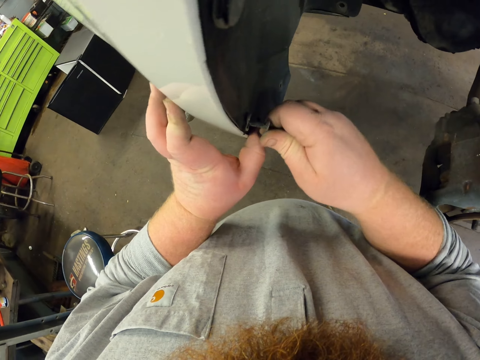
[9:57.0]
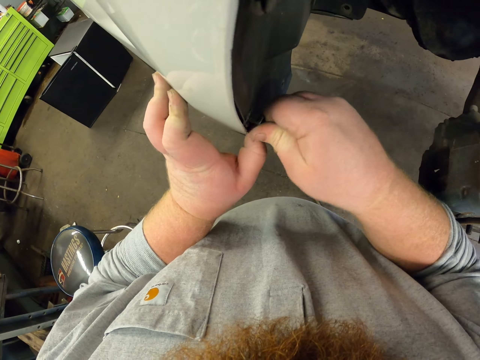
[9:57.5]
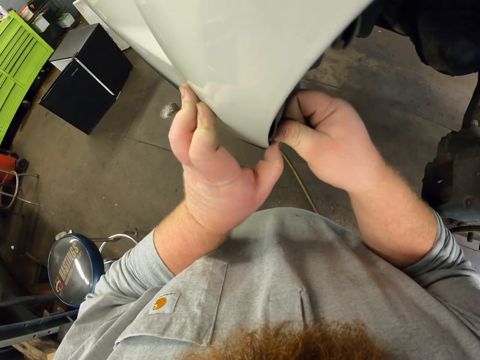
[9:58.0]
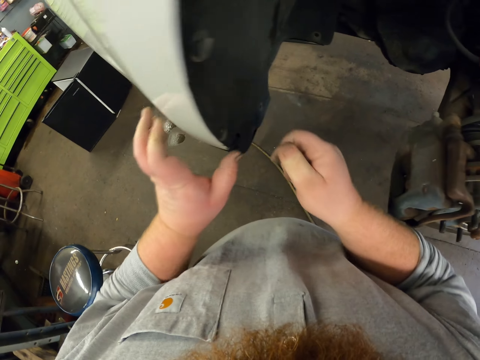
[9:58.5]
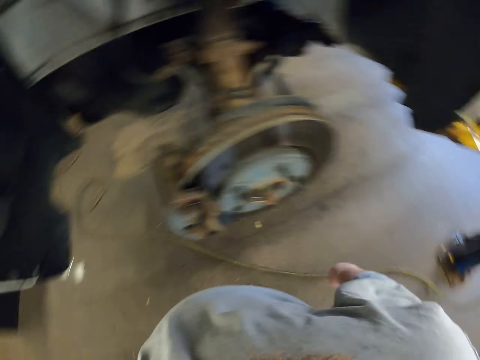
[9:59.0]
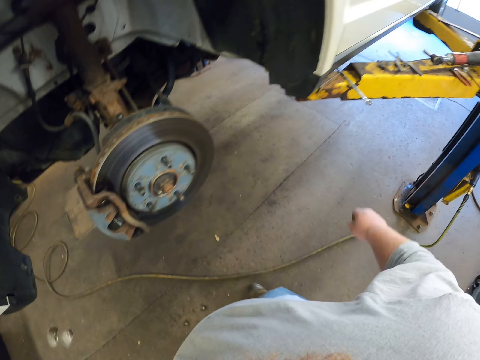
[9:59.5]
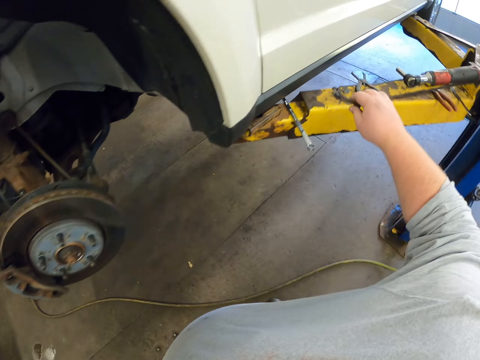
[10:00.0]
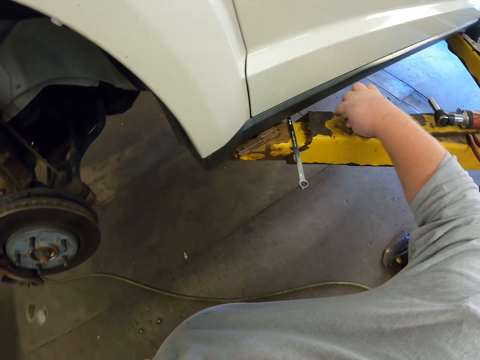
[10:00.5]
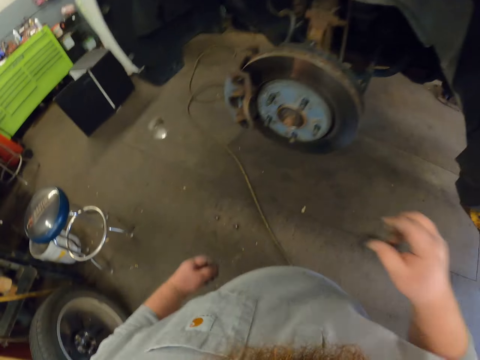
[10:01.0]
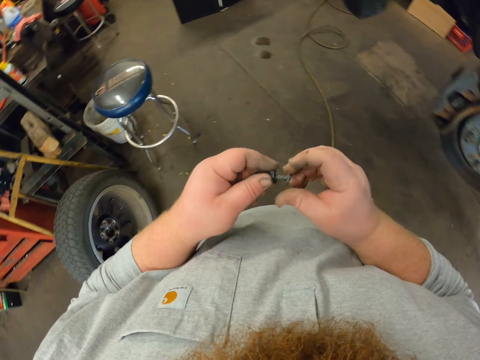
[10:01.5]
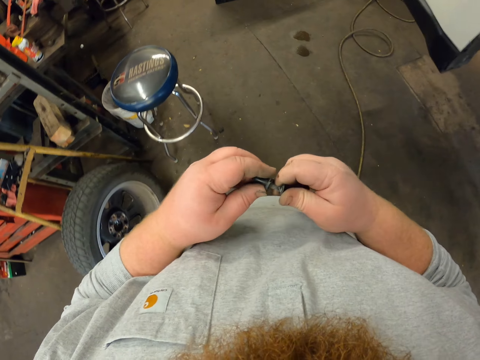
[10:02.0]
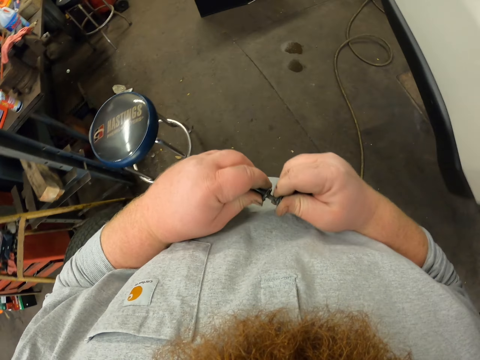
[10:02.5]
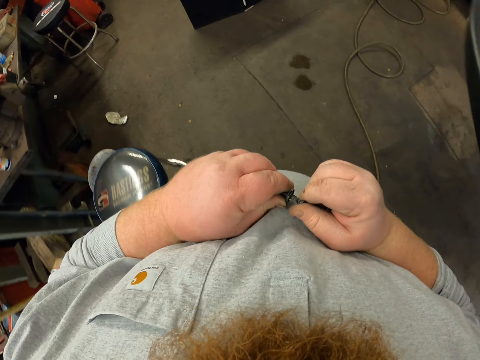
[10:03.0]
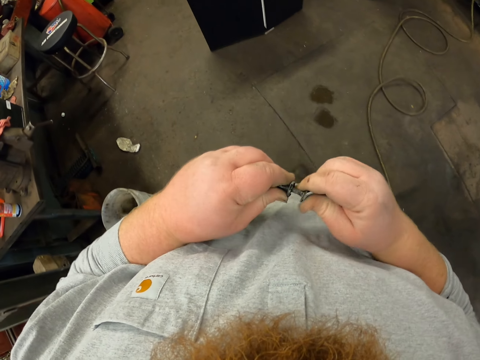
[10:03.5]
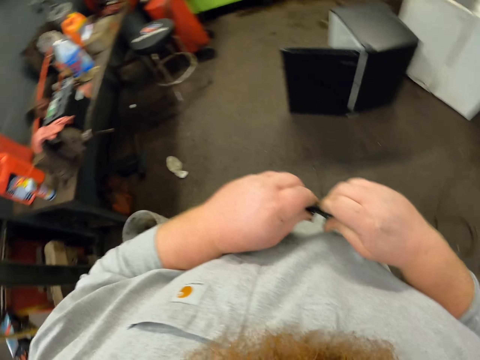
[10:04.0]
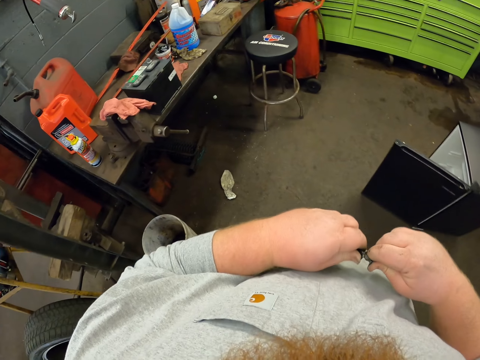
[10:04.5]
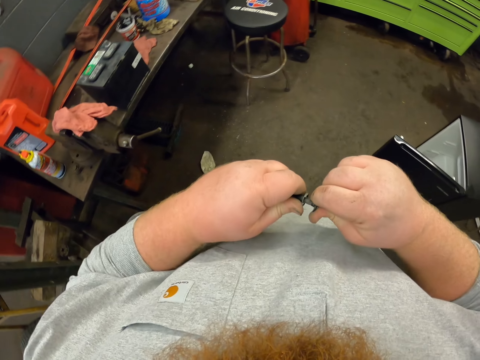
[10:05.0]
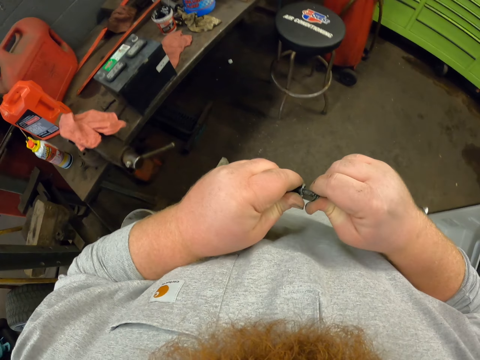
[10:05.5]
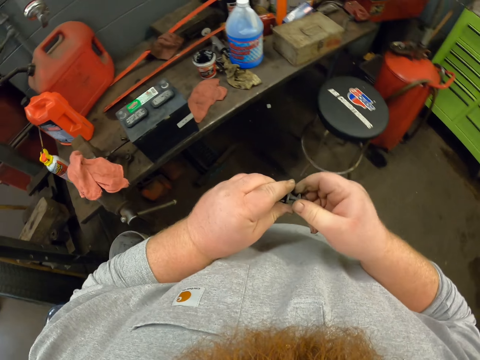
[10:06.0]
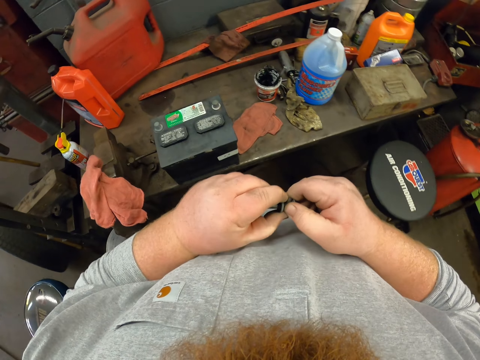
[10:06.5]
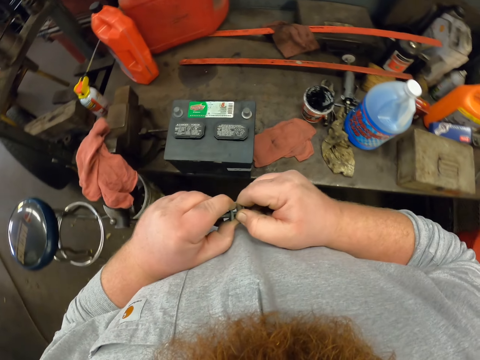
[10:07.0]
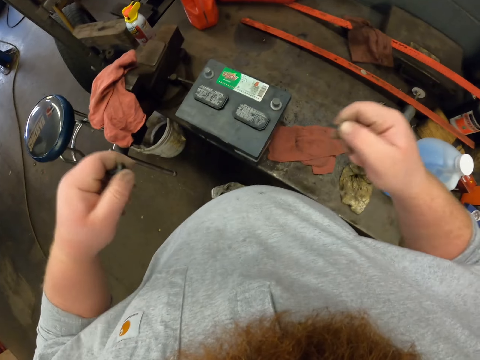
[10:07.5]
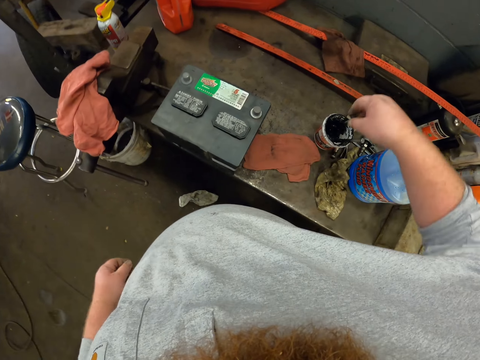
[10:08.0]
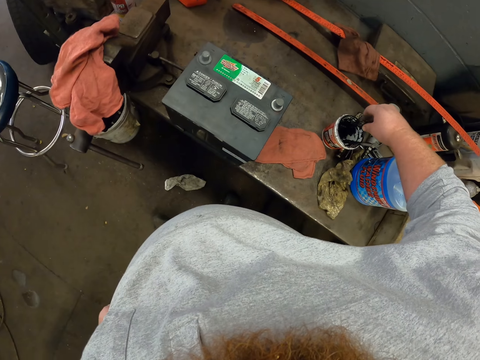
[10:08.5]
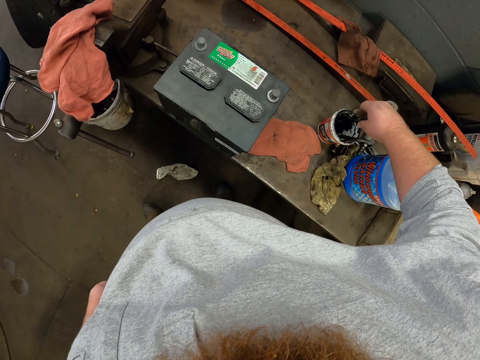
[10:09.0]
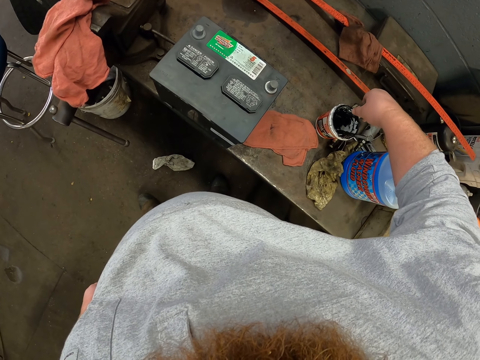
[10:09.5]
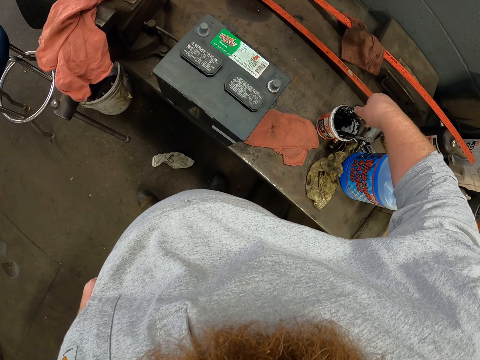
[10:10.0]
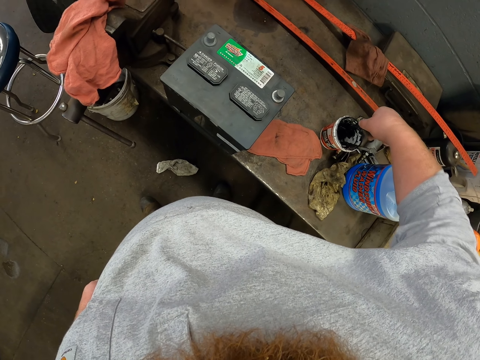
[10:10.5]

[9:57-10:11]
The camera wearer moves towards the lifting platform. They pick up a screw or bolts from the stand. They separate the bolts. They walk in the workshop towards the oil. They separate the bolts. They dip the screw in the oil. They rub the bolt on the oil.

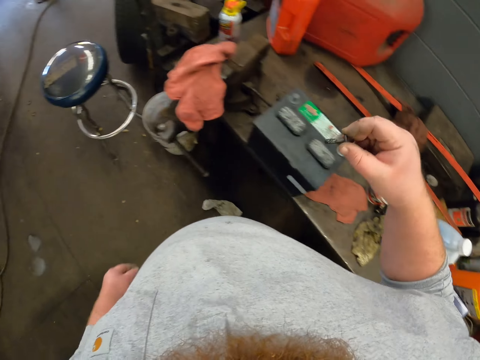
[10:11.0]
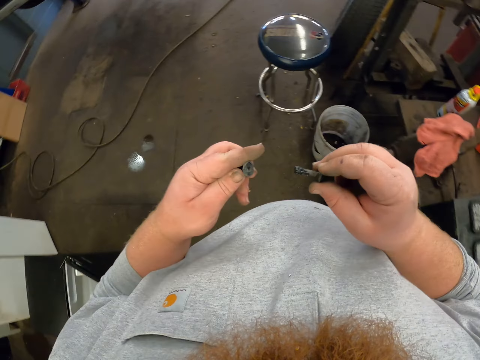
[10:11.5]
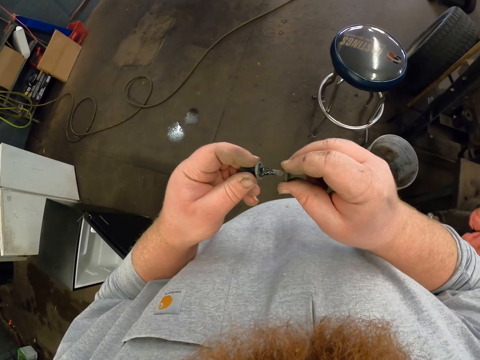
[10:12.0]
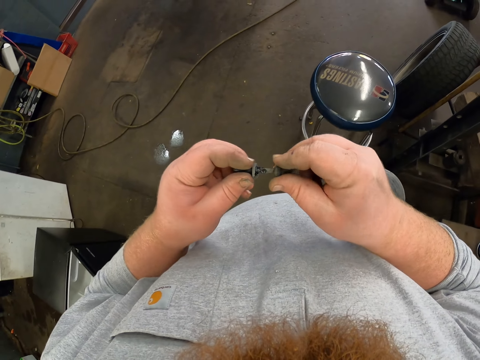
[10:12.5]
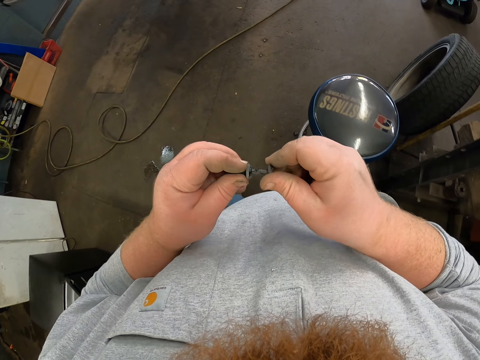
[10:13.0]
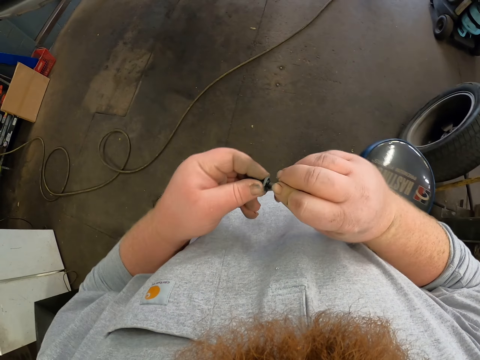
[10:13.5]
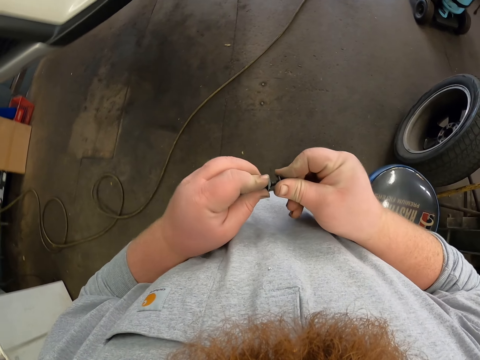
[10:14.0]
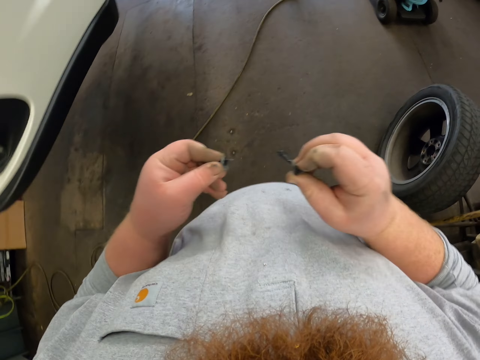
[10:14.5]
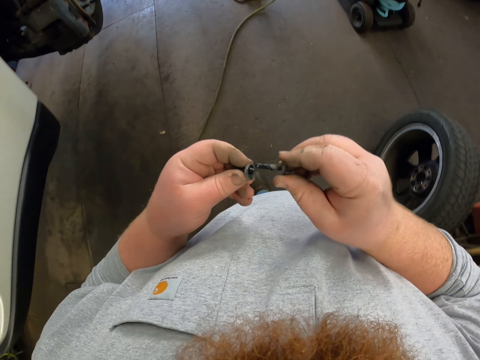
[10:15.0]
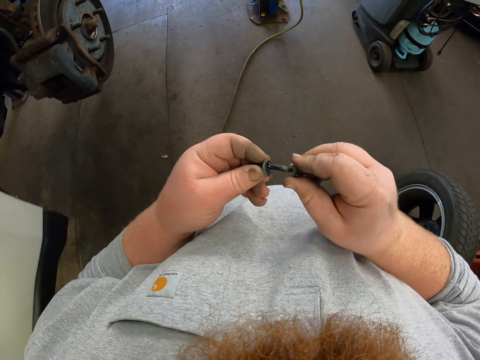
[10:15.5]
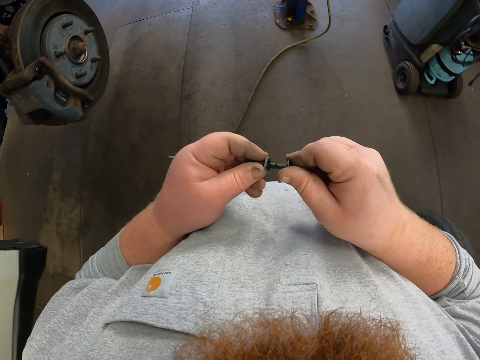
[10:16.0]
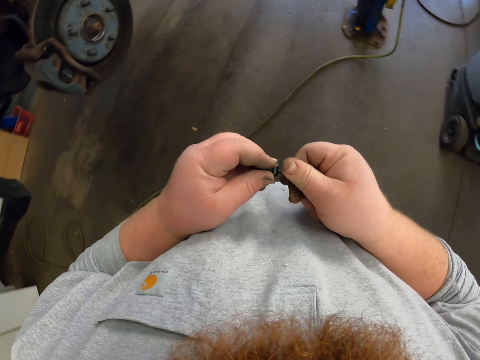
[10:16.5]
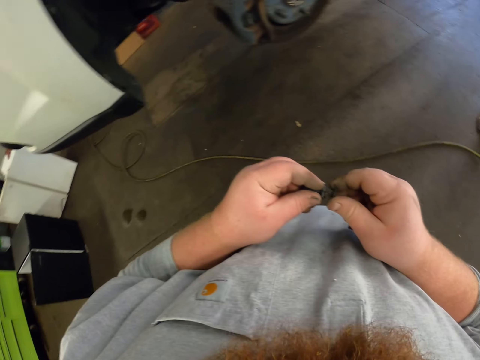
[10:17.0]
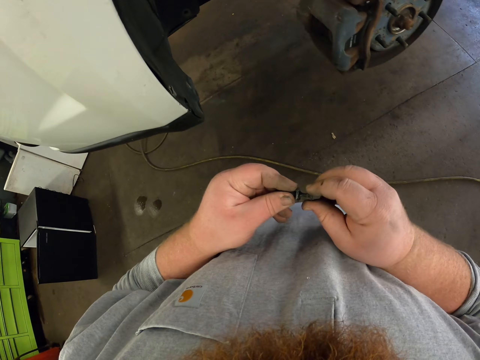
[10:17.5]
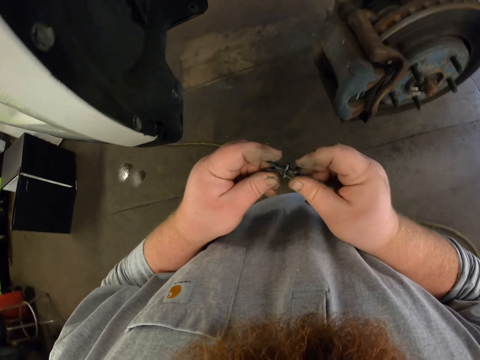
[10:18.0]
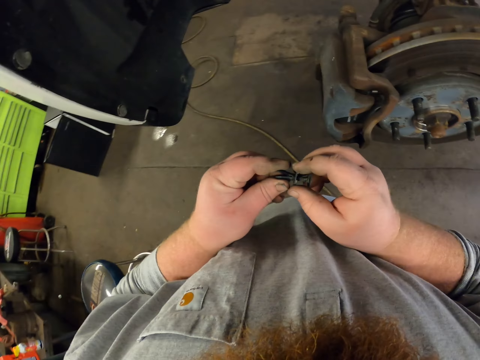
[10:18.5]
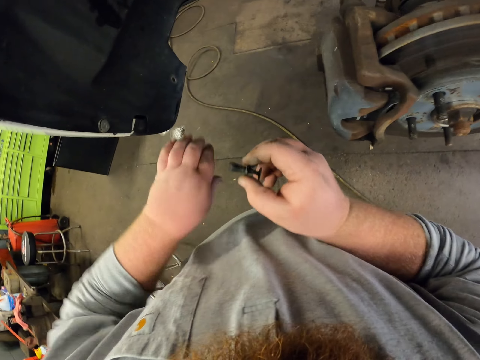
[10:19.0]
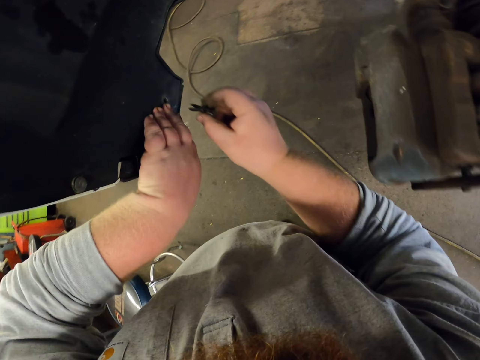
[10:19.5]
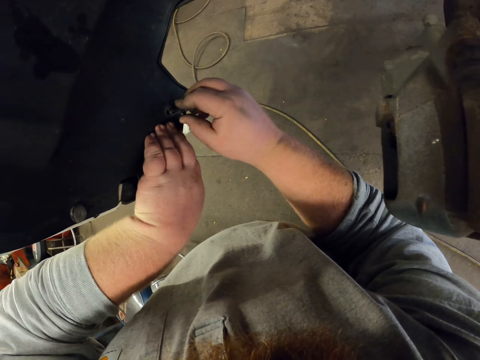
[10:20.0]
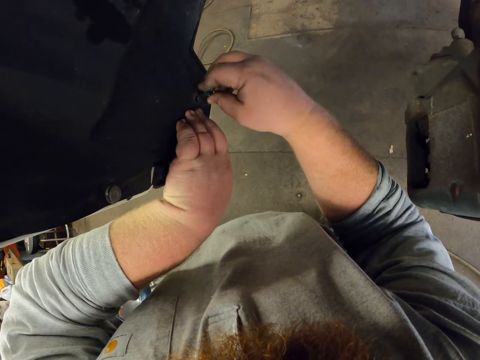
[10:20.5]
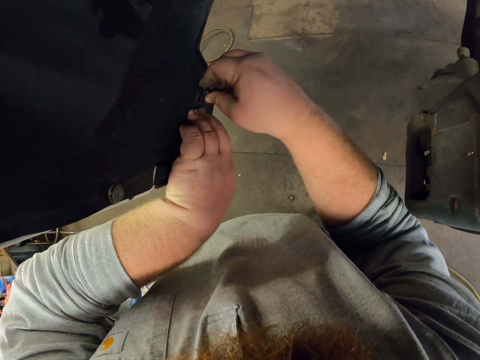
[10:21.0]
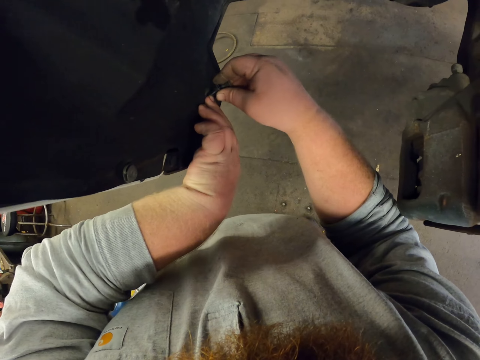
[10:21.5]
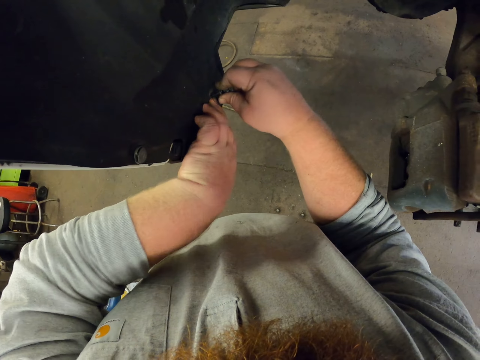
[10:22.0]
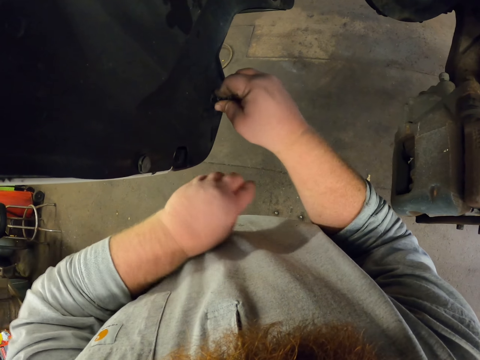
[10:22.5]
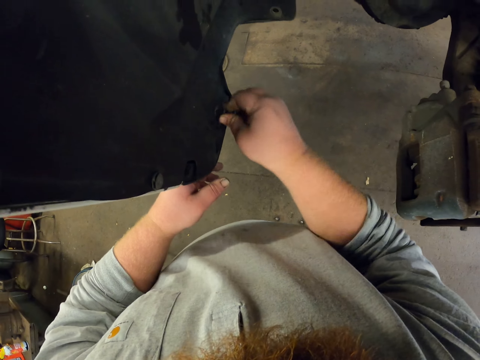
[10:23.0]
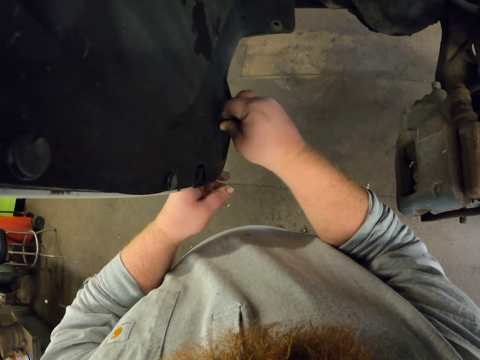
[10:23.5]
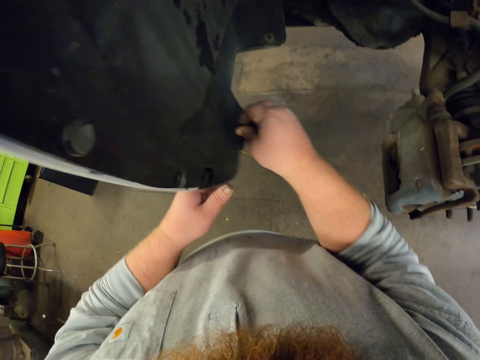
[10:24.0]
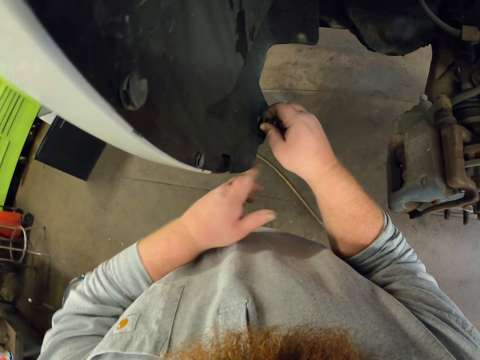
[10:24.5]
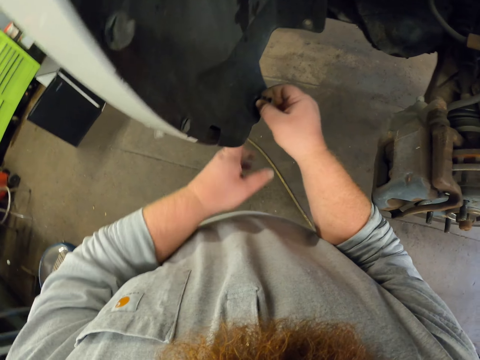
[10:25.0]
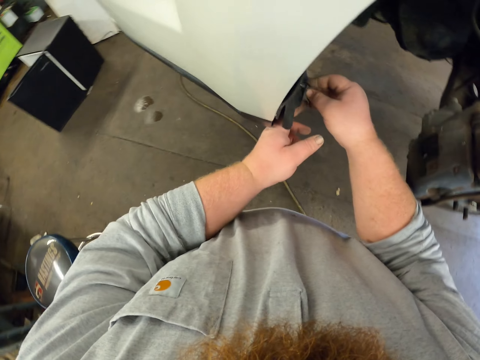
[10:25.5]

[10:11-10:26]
The camera wearer places the bolts together. They attach a screw on something. They walk towards the car, separate the bolts, walk in the workshop towards the car, and place the bolts together. They press the fender lining against the car. They place the bolt in the fender lining. They fix the screw on the car.
